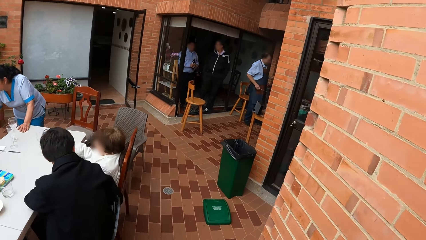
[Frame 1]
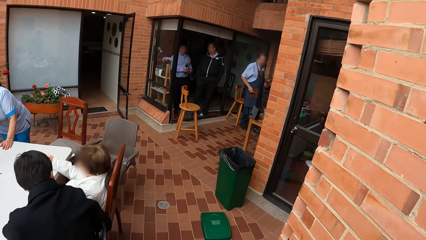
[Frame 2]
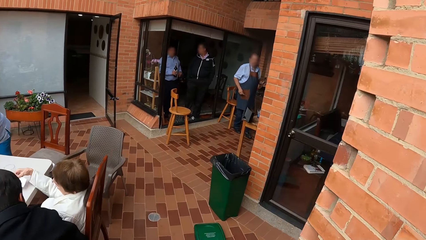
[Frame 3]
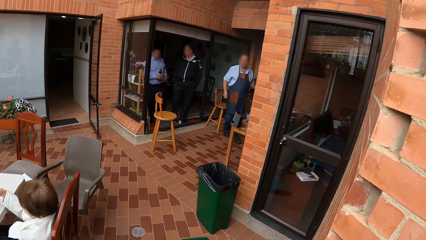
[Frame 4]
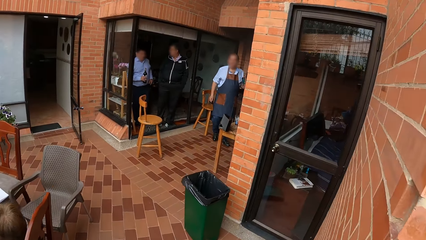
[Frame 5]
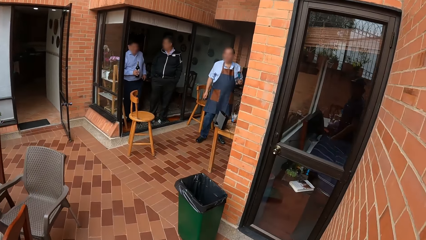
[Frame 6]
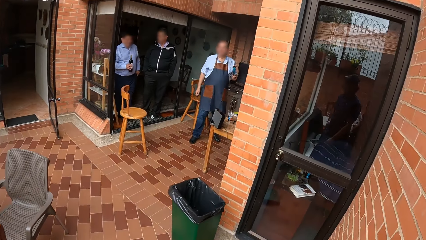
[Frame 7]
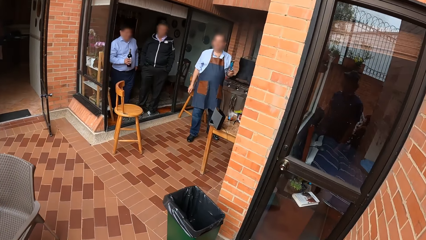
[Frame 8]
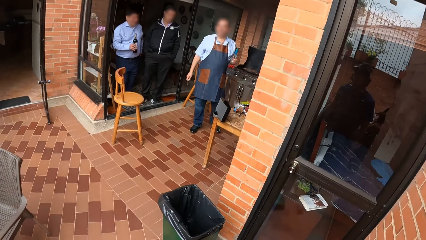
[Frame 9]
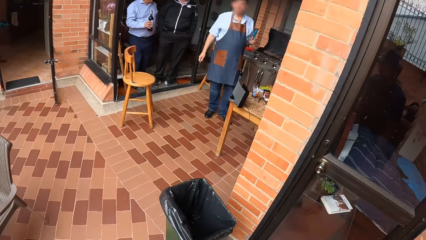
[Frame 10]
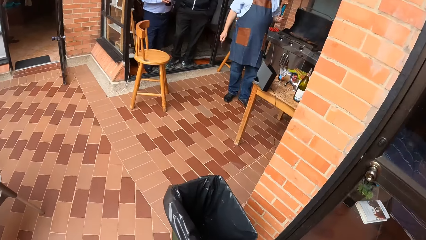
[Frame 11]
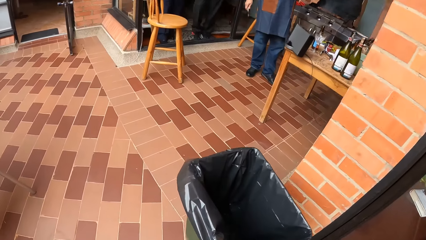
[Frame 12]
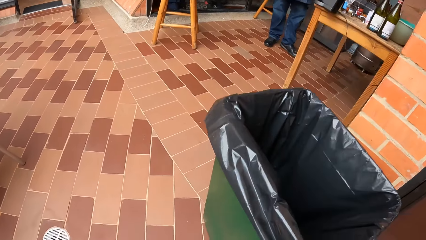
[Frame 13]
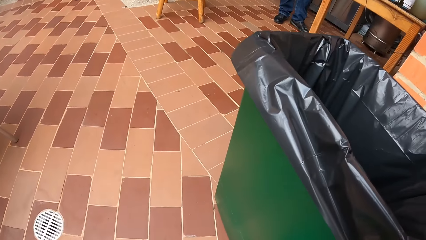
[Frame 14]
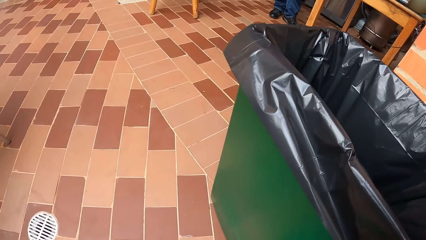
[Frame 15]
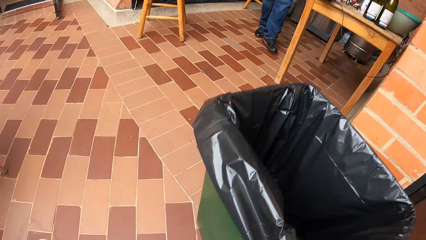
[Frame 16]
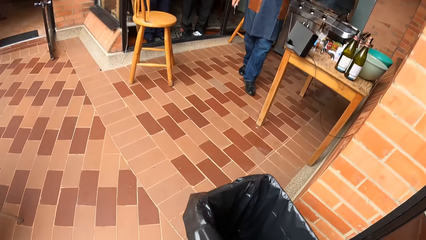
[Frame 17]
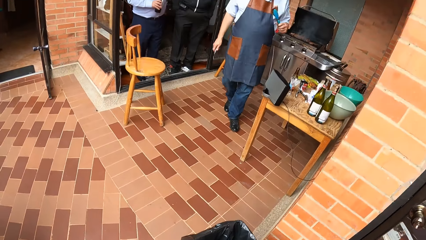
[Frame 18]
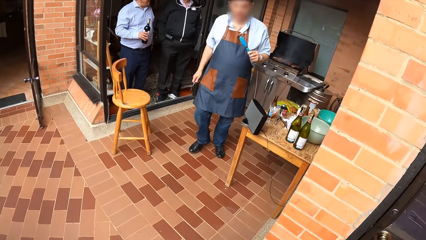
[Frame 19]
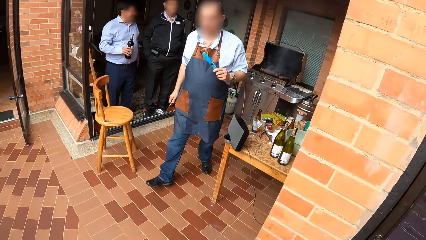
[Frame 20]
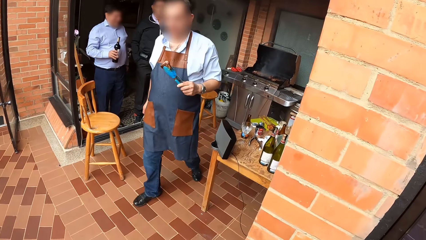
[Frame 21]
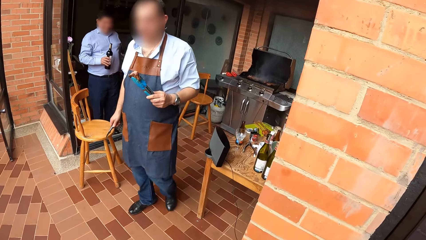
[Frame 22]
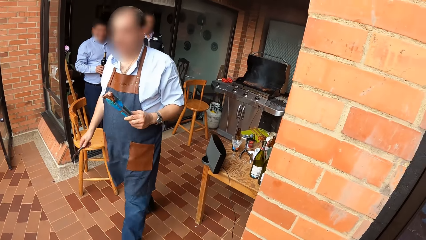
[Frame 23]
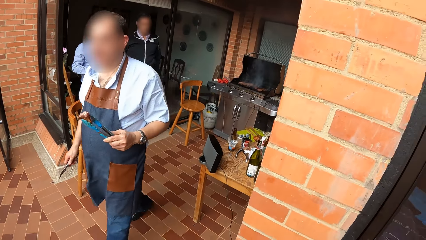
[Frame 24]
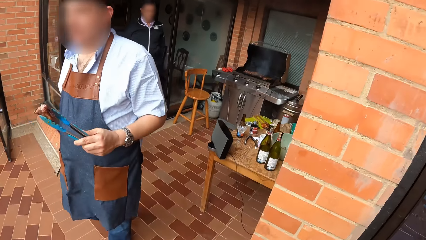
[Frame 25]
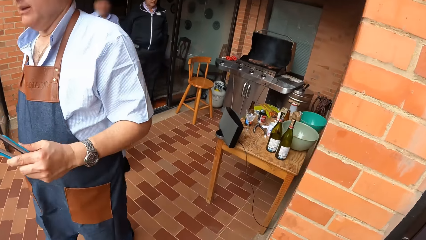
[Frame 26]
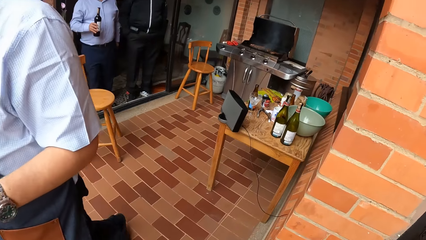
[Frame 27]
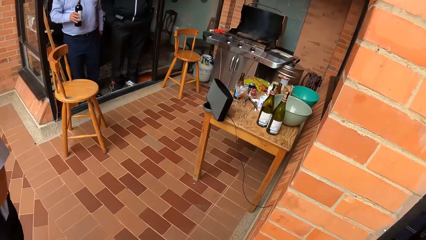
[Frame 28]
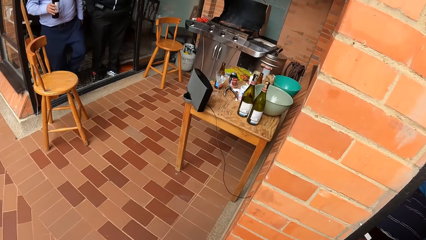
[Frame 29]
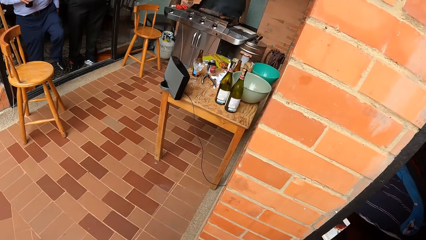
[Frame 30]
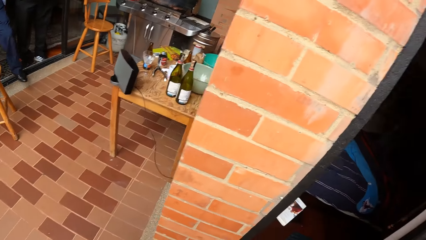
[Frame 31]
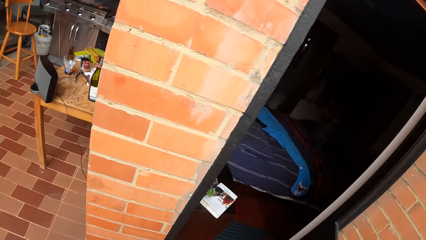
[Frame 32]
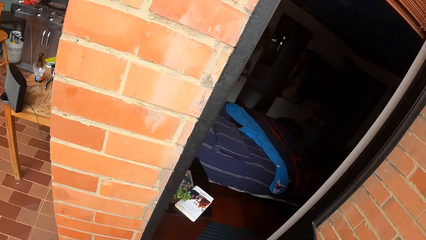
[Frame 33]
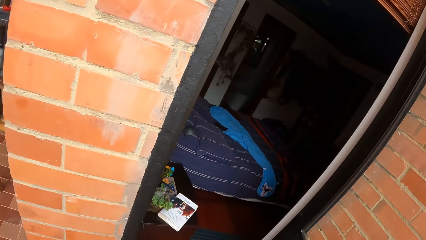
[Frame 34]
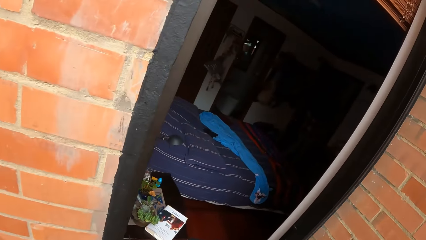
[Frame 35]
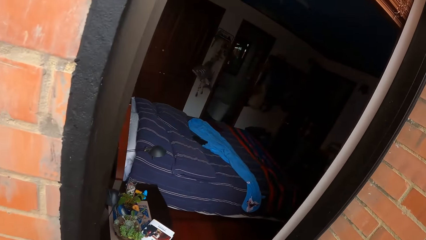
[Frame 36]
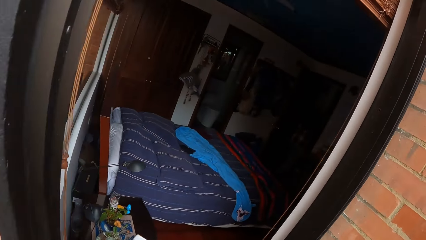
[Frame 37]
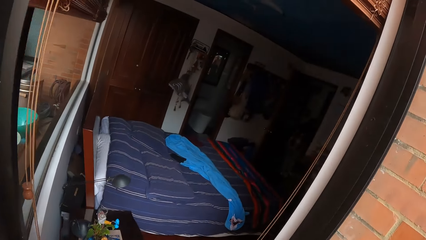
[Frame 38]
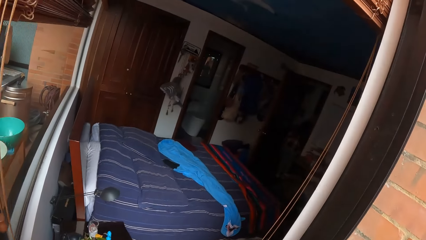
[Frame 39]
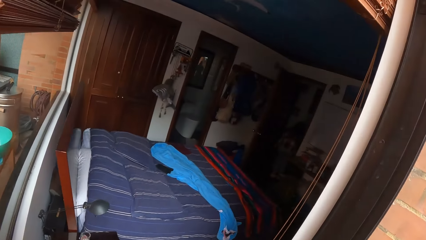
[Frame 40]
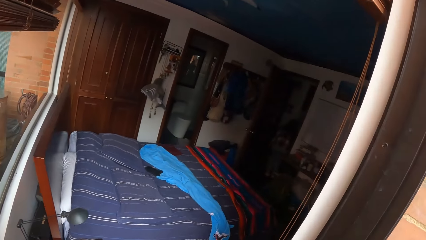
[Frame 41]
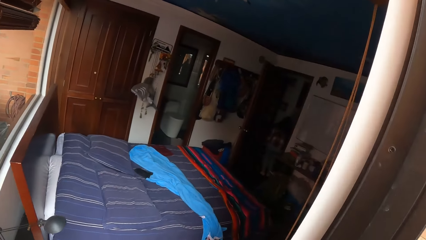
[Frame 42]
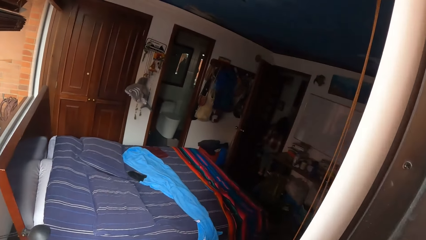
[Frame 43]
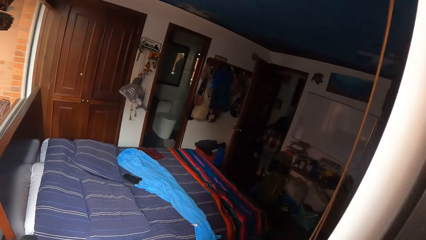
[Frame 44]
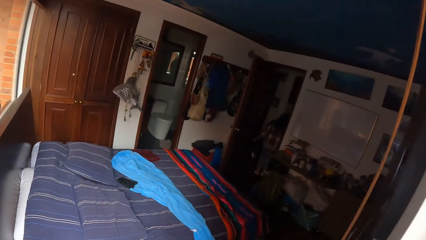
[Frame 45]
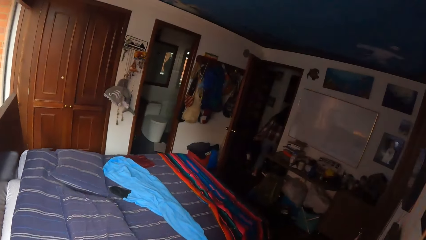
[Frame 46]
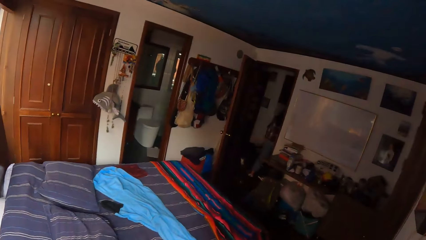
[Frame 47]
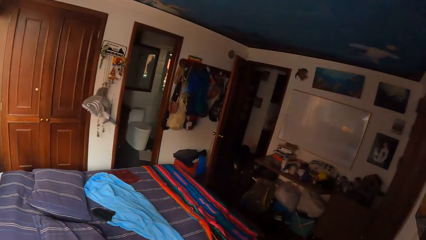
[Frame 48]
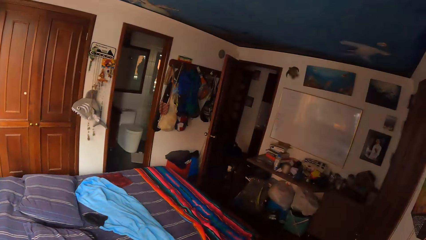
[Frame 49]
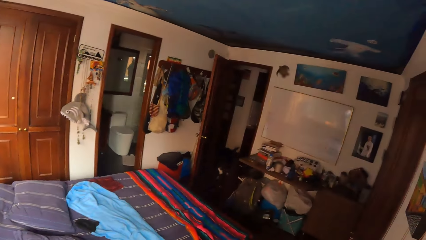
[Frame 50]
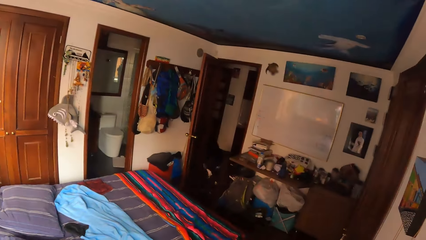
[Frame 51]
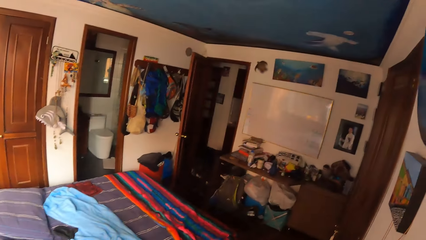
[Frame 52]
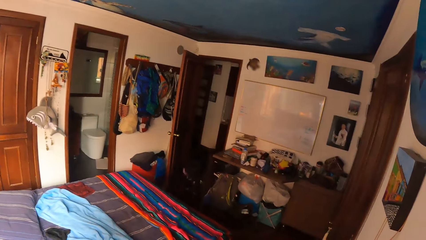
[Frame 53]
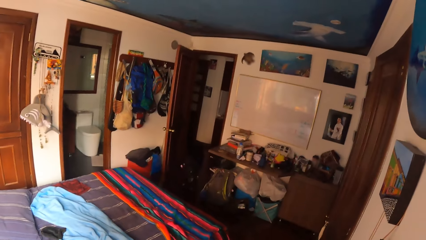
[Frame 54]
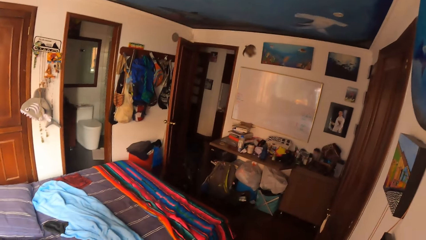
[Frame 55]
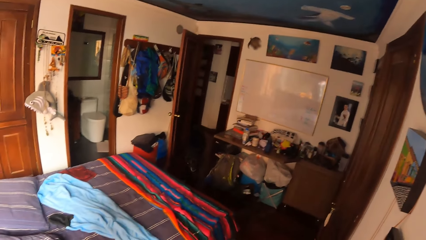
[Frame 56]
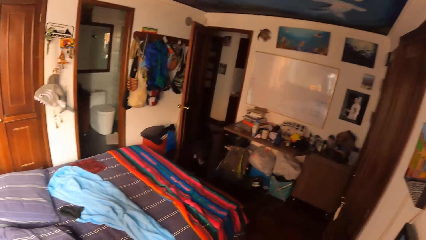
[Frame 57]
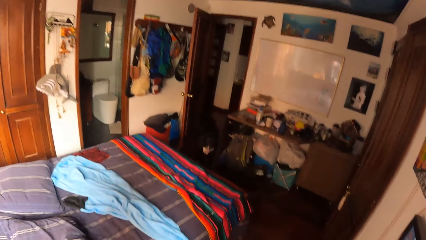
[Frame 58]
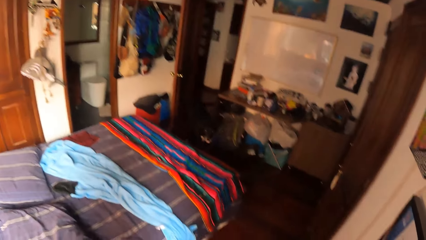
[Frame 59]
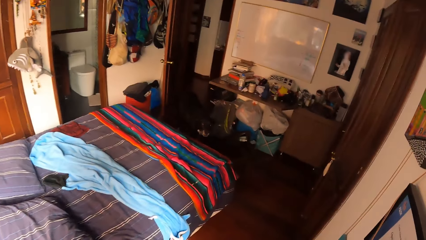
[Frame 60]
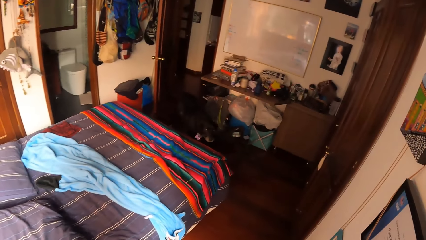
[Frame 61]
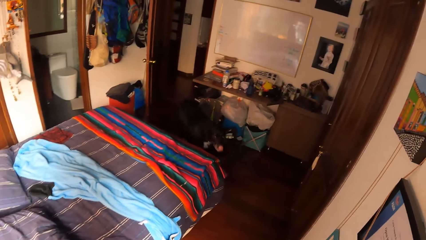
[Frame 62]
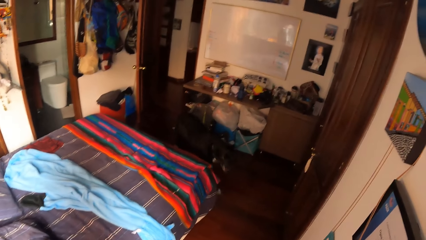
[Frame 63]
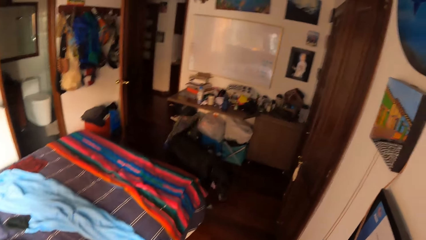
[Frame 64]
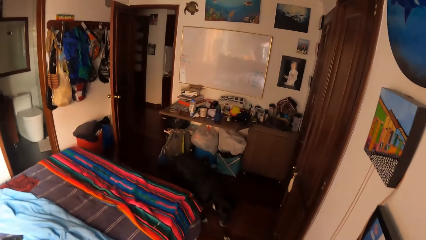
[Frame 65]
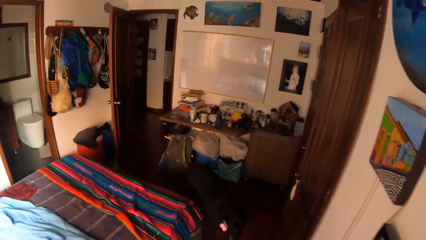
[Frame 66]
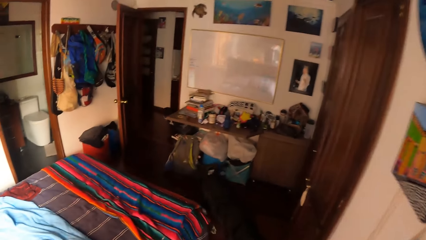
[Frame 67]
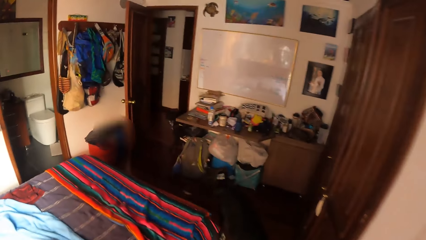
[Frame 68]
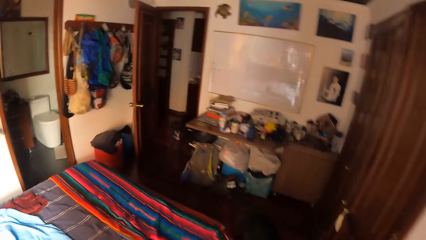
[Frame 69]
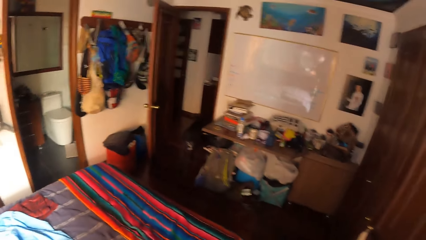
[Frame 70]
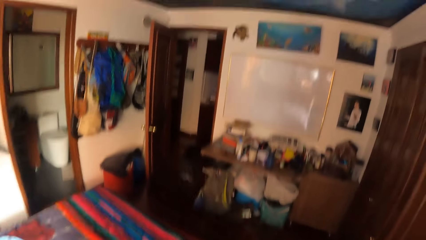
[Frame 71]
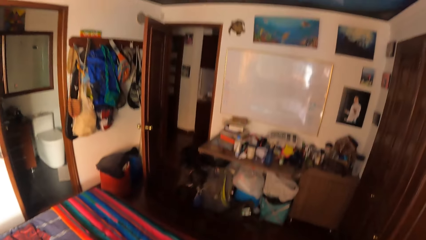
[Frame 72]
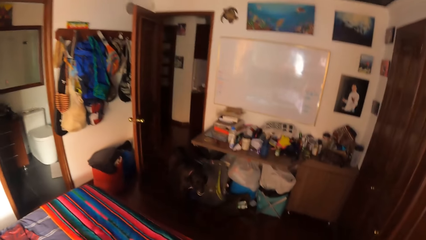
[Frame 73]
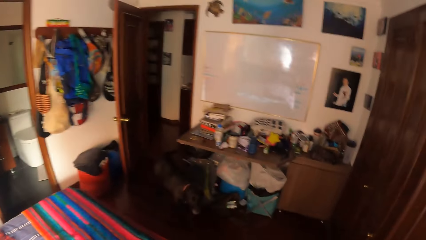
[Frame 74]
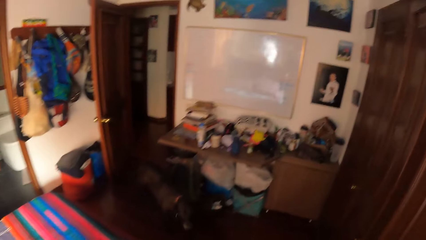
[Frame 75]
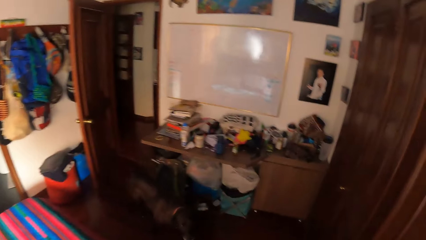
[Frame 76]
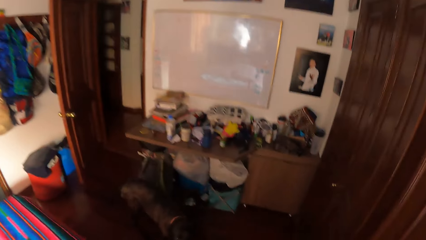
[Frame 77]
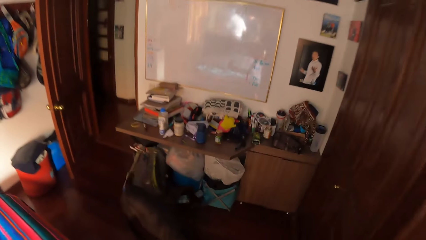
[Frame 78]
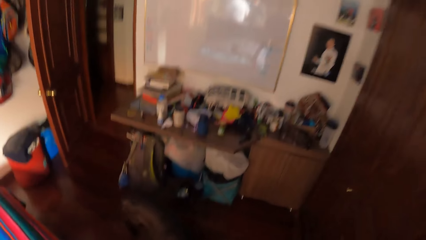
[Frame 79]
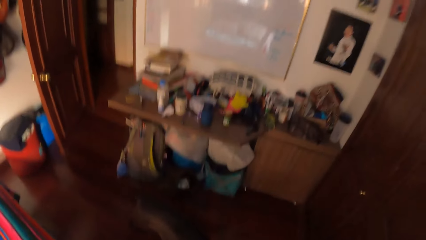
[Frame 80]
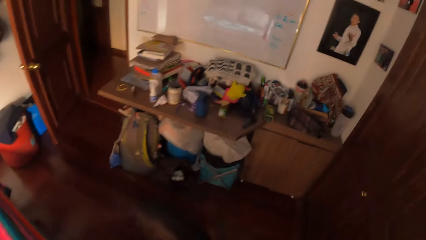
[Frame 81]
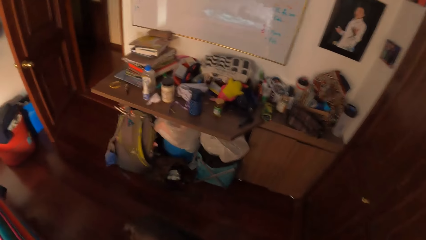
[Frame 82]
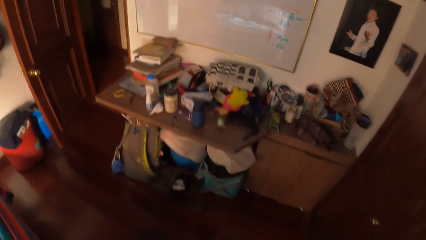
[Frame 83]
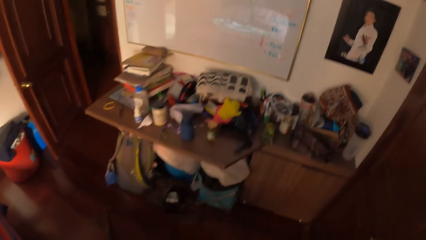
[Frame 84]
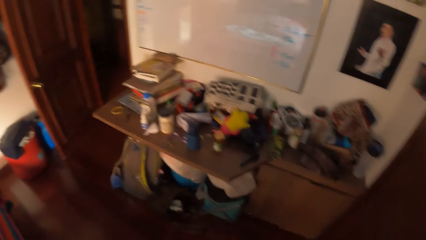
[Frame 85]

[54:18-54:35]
The camera wearer walks along the pavement around the building. They bend down. They stare around the building. They walk around the building to a room.
